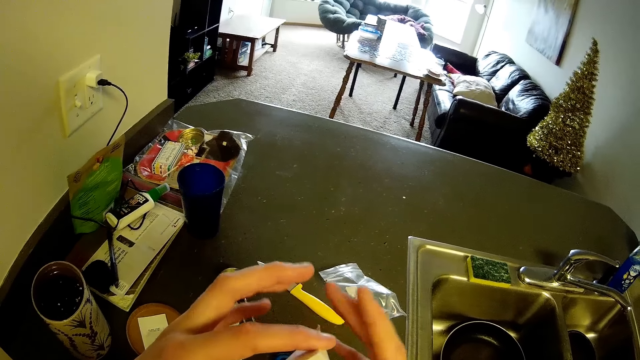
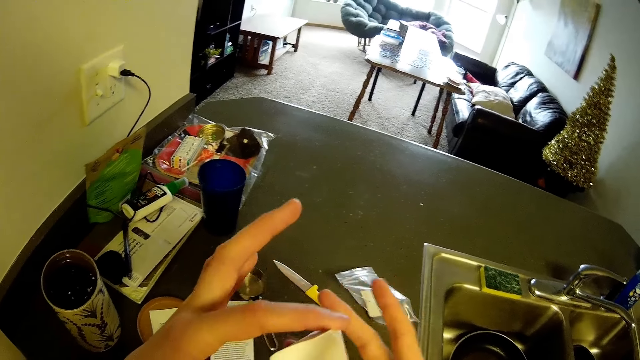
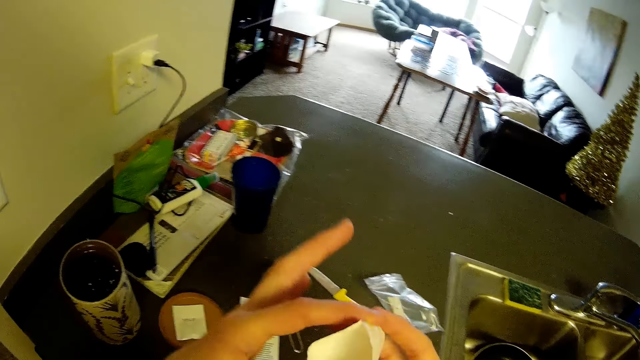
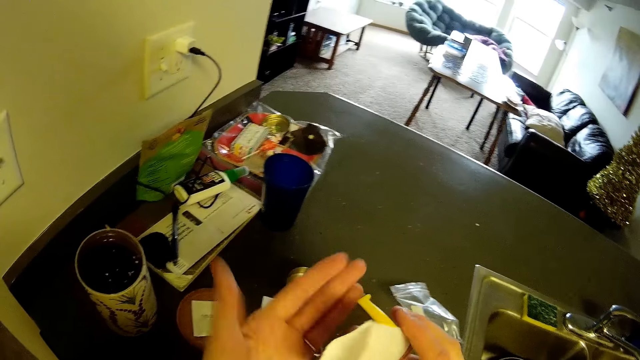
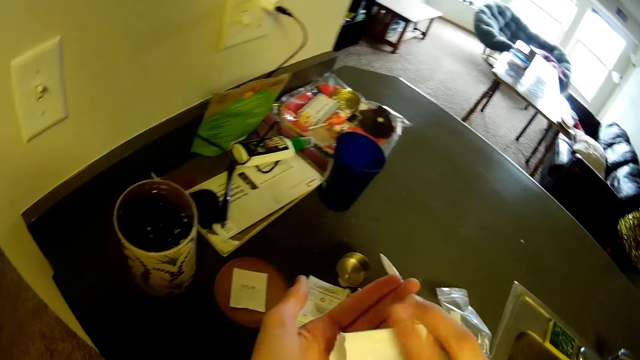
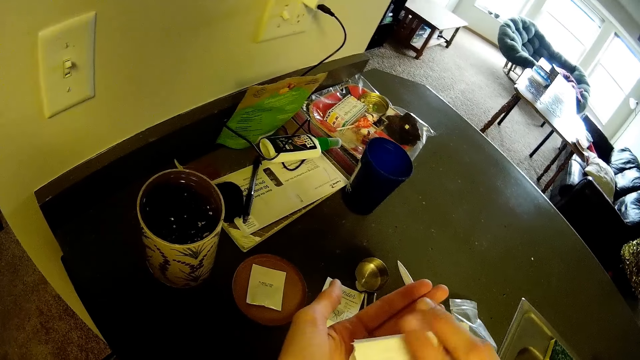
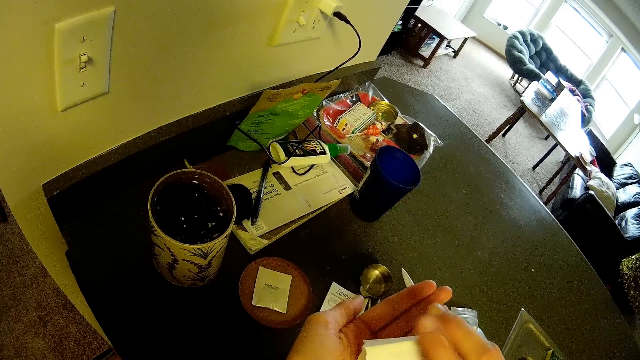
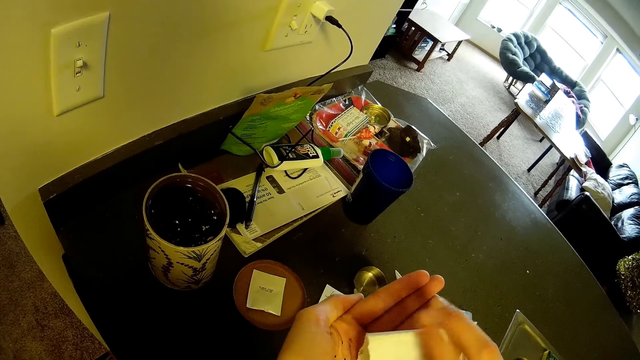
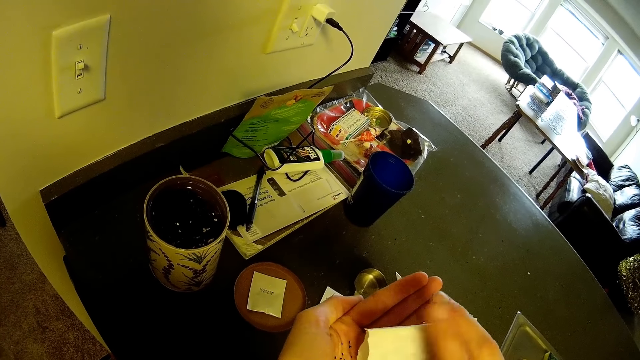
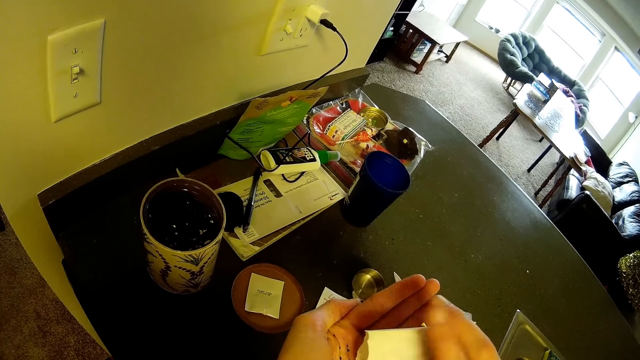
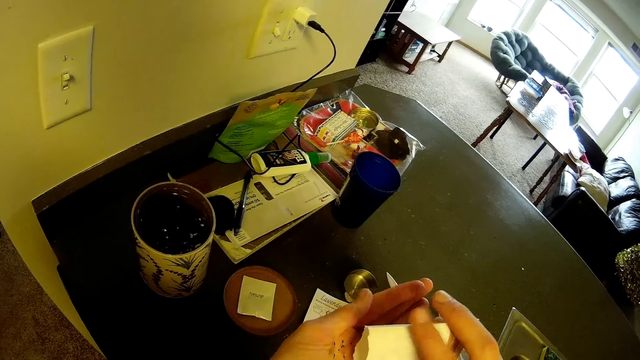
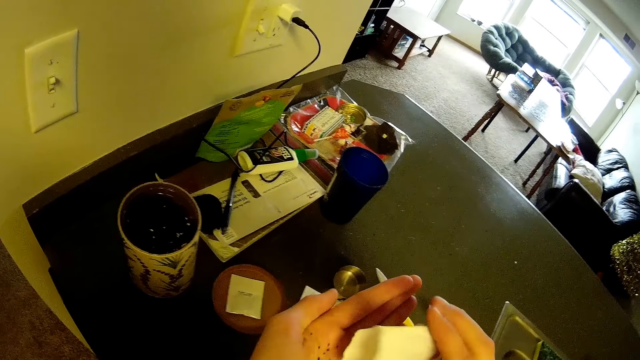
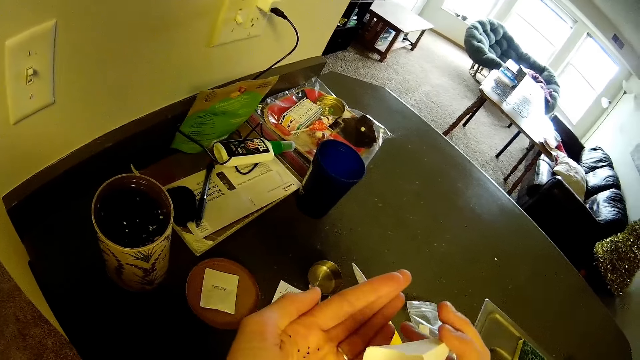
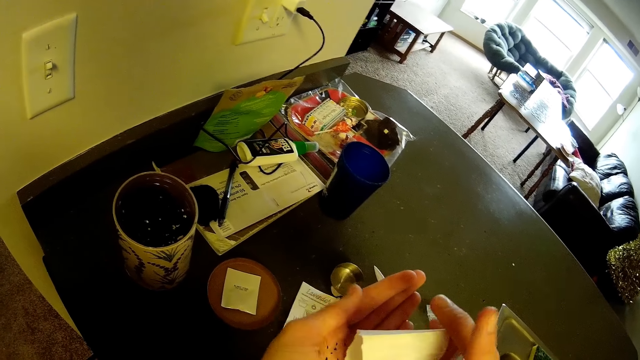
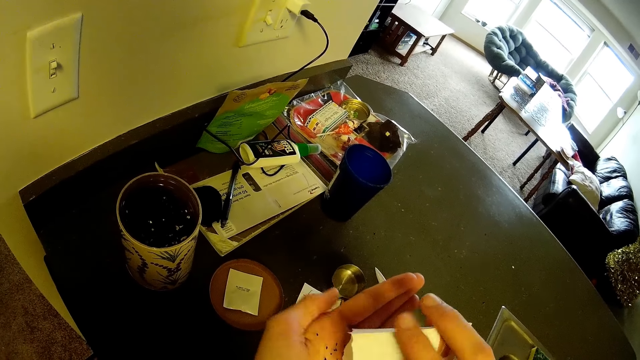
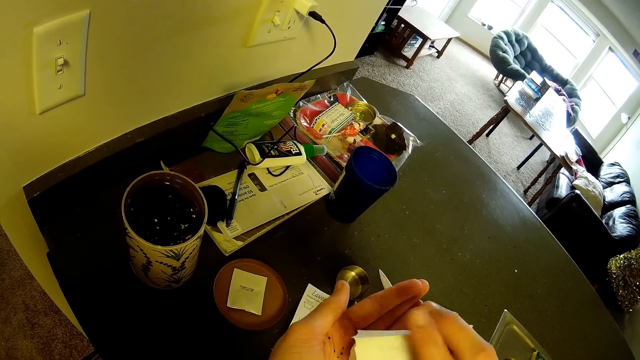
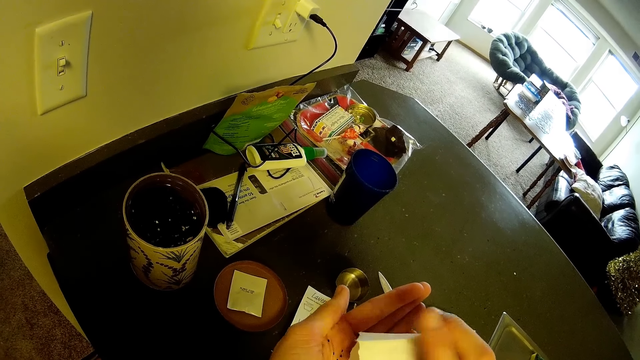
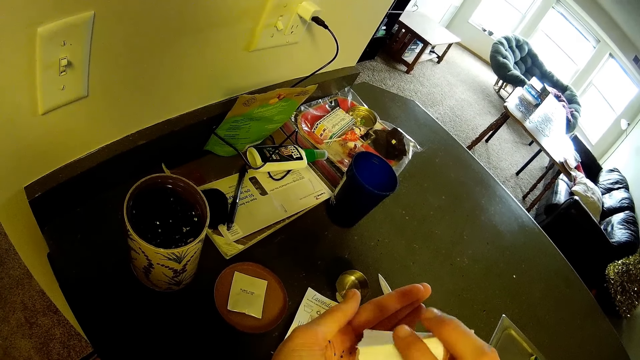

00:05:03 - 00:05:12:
The camera wearer adjusts a sachet with both hands. They put something in the left hand.

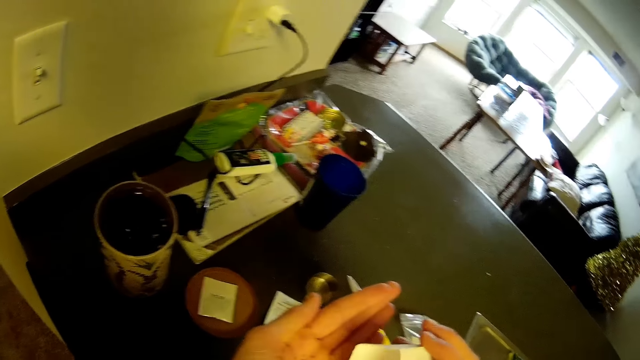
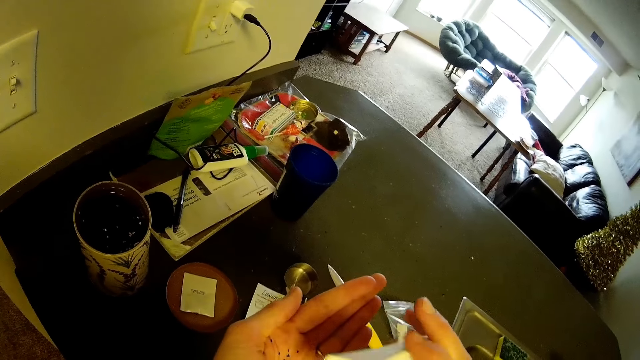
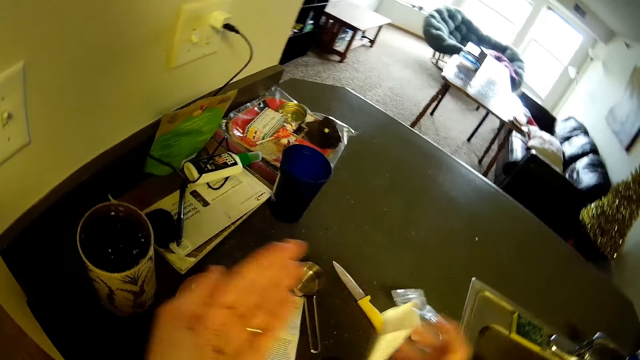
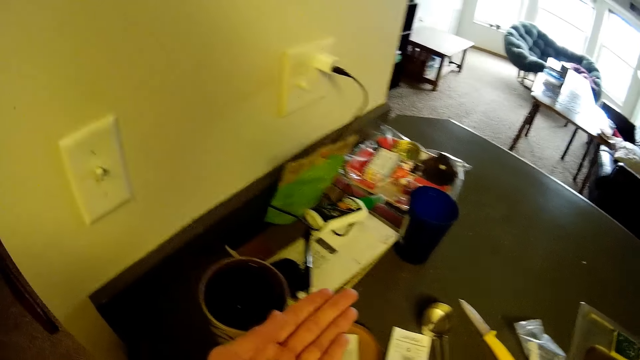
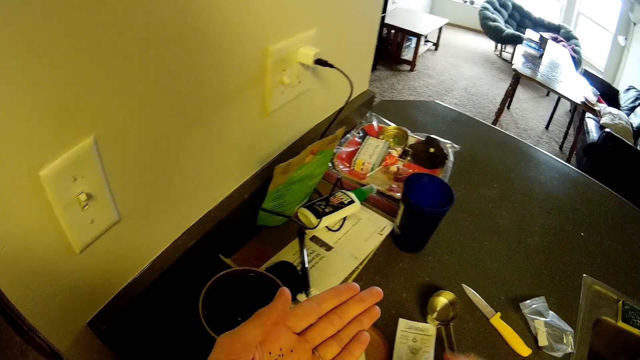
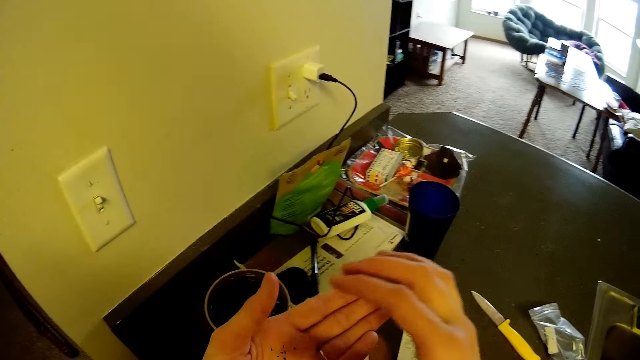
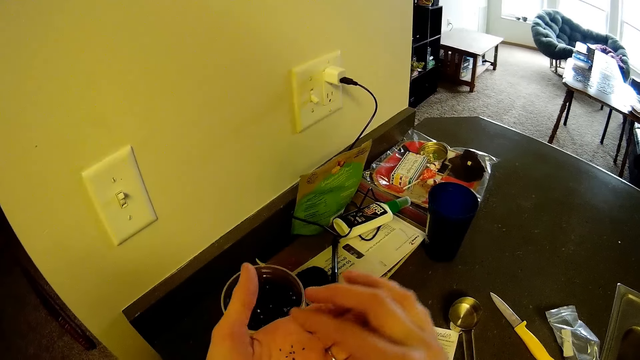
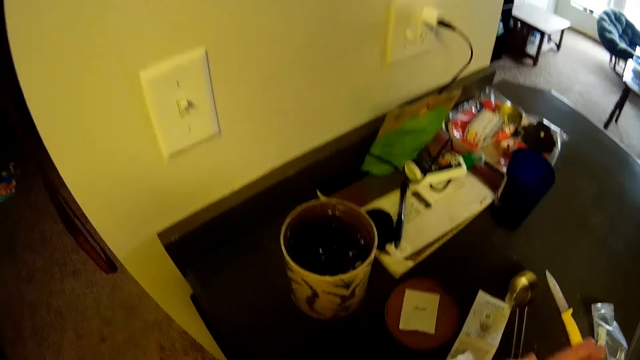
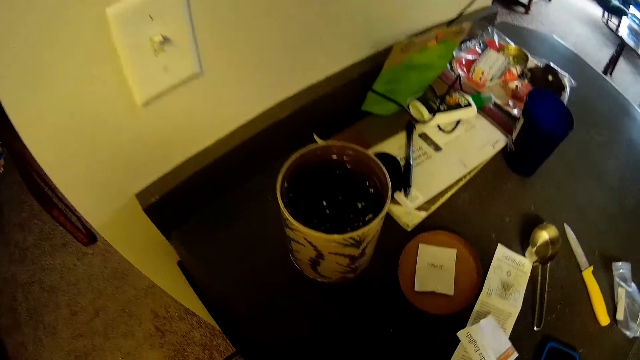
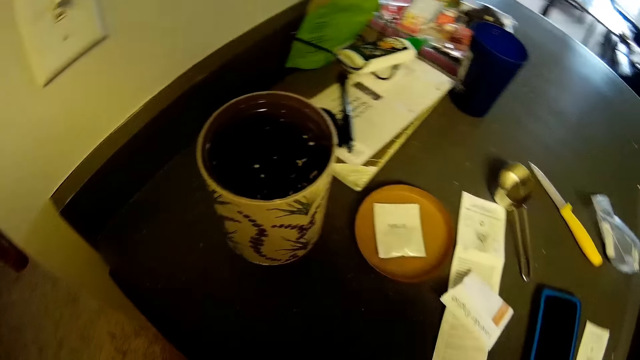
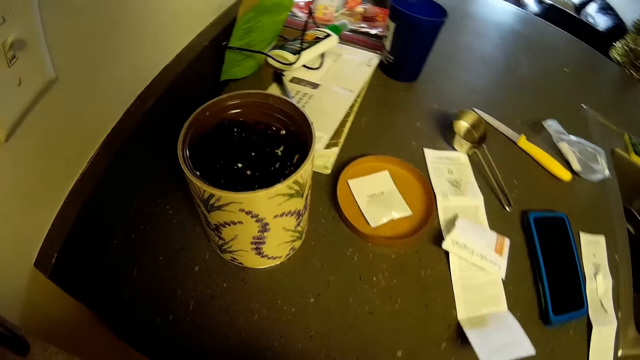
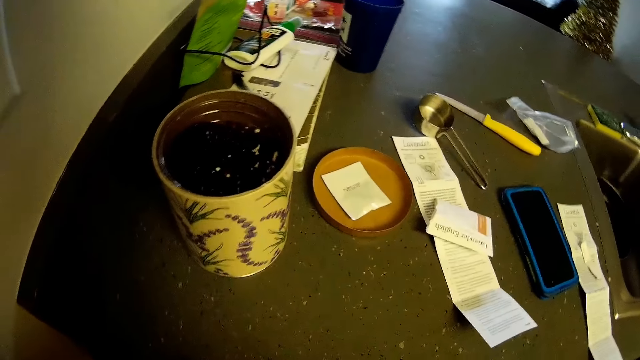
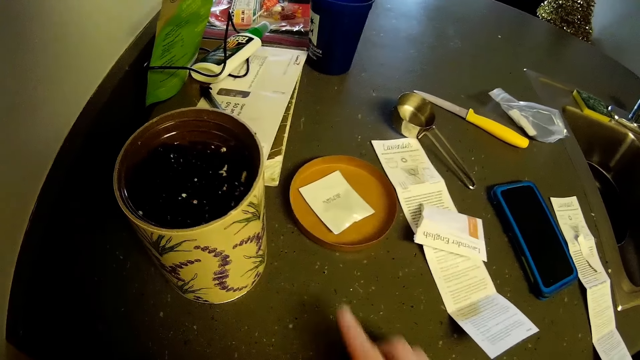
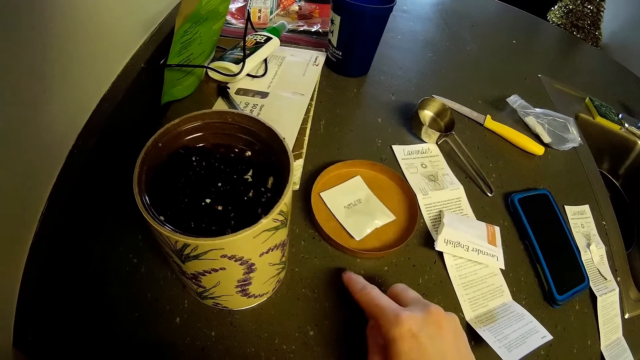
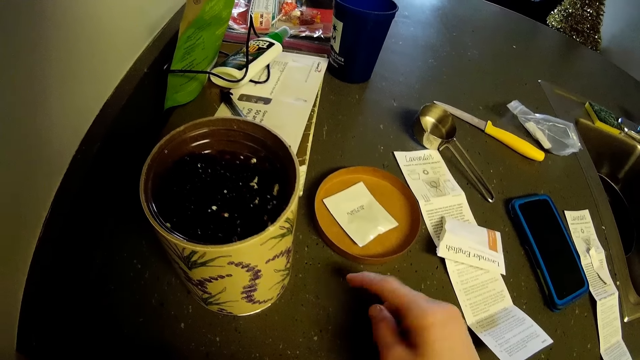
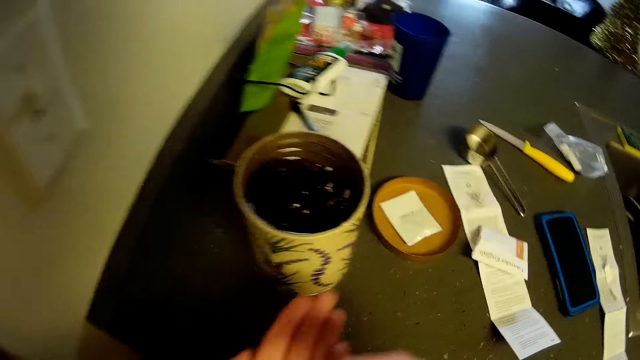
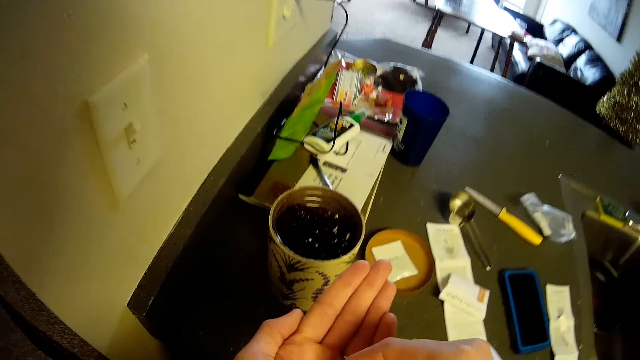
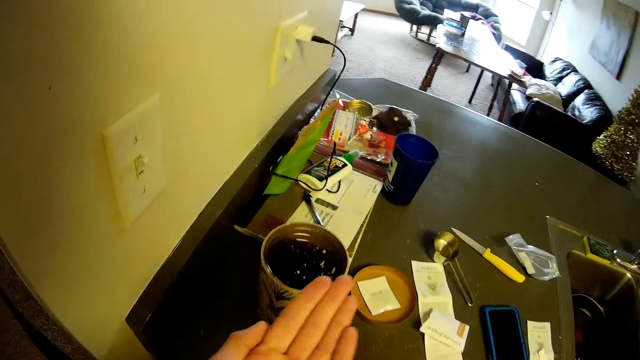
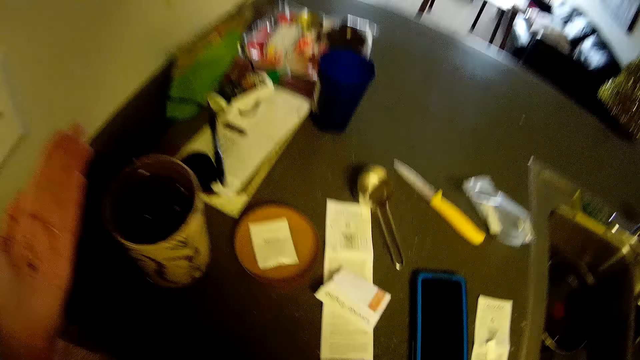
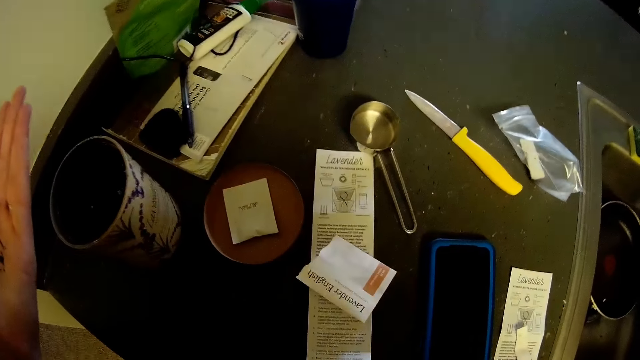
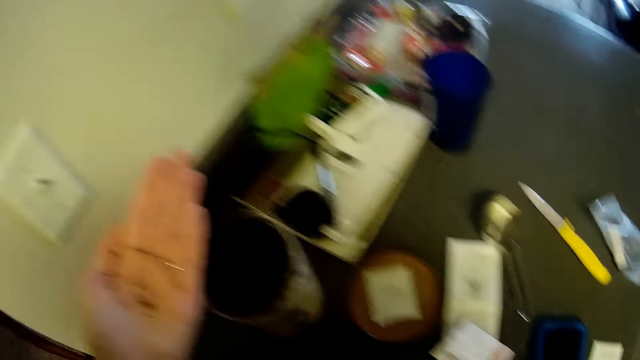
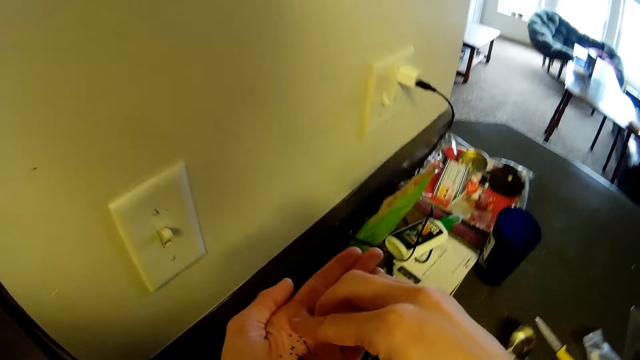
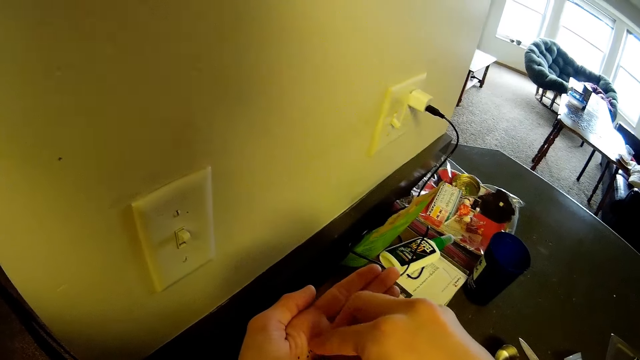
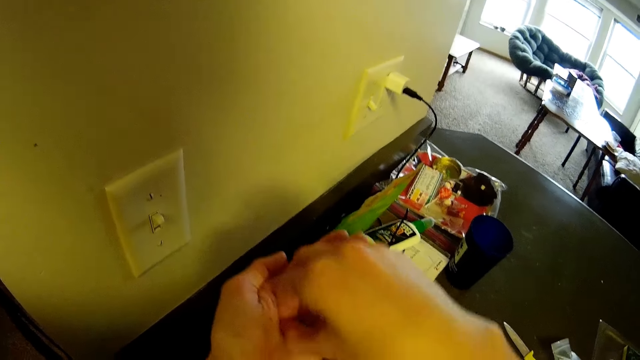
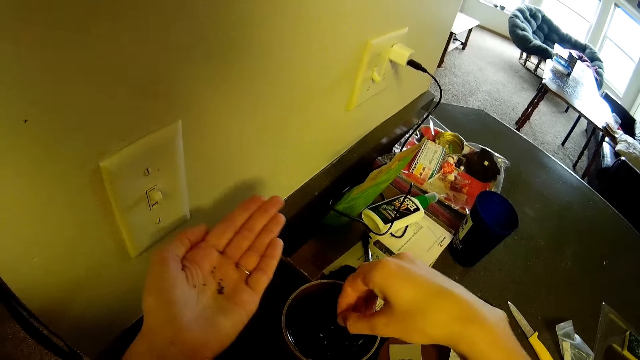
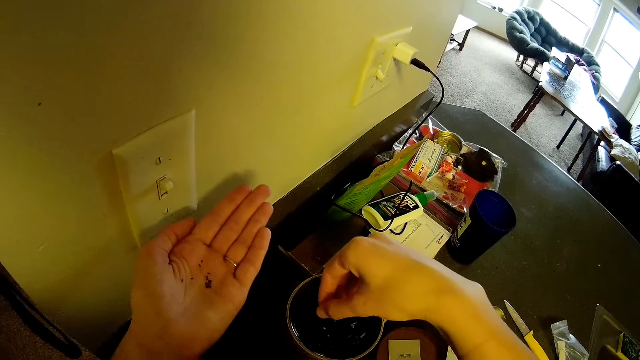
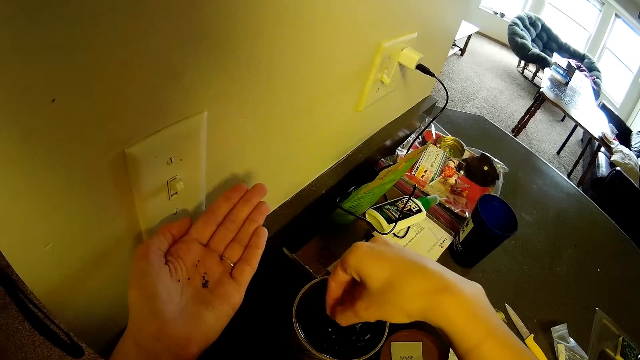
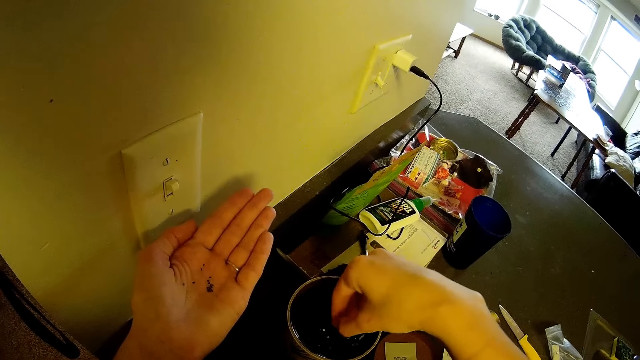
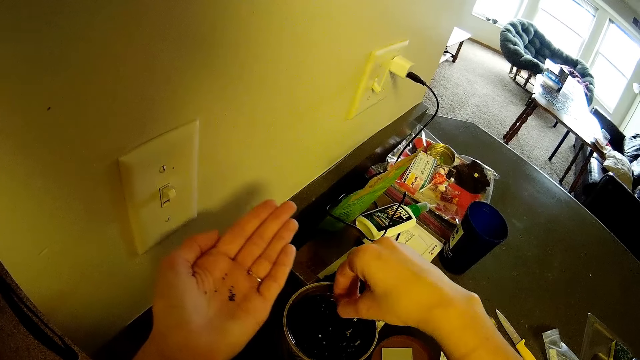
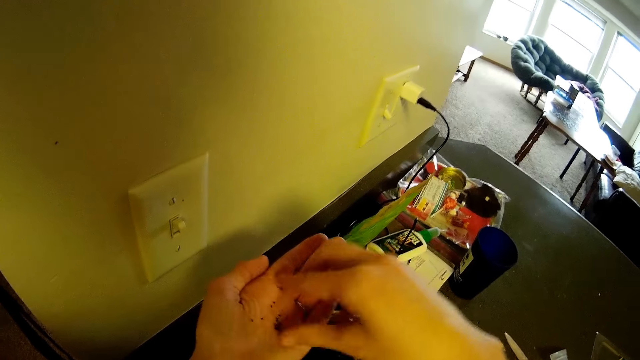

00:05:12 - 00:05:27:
The camera wearer places a sachet on the table. They look at the container. They pick something with a finger on the table. They pinch something on the hand and put the lavender seeds in the container.
